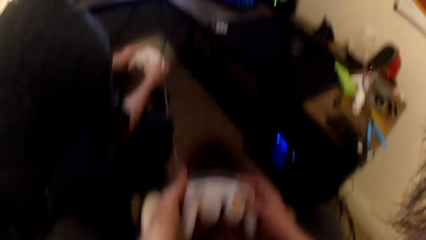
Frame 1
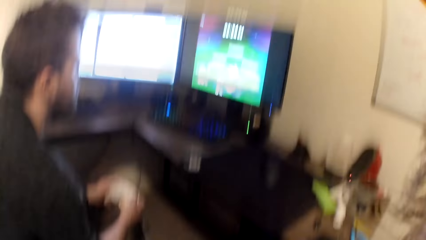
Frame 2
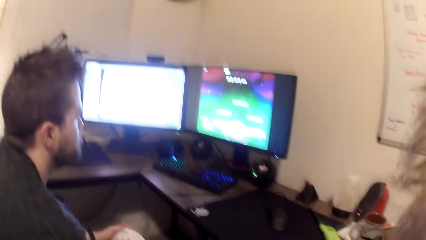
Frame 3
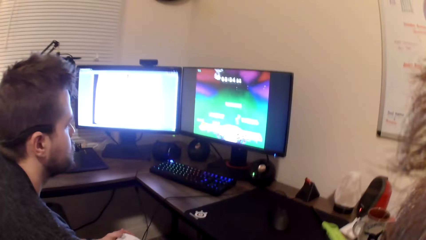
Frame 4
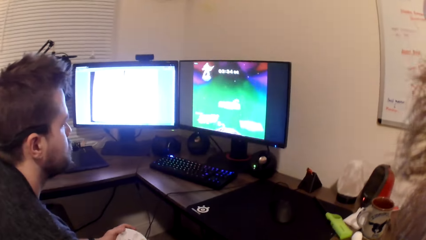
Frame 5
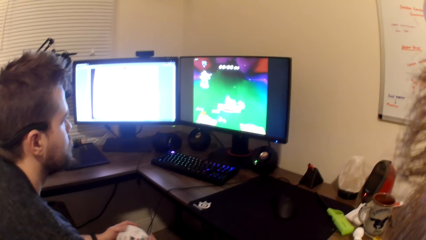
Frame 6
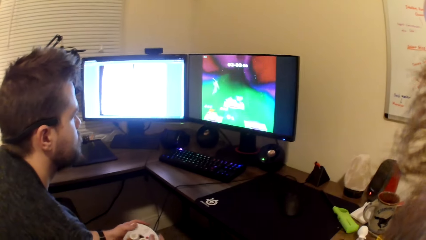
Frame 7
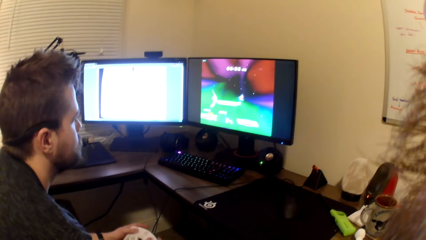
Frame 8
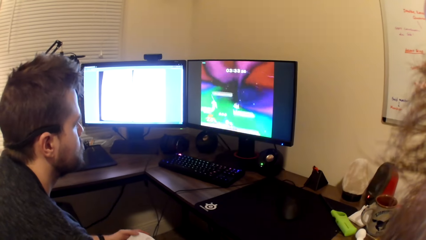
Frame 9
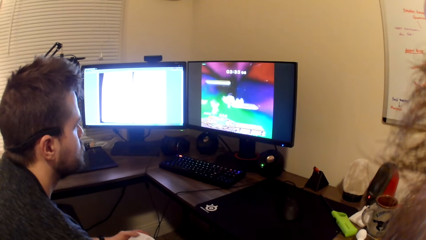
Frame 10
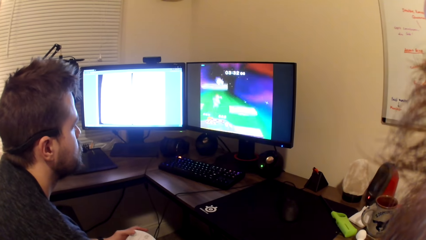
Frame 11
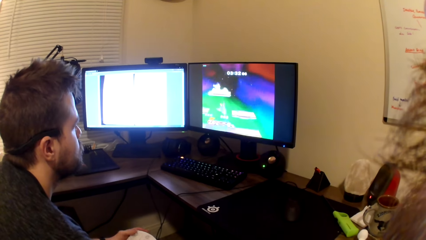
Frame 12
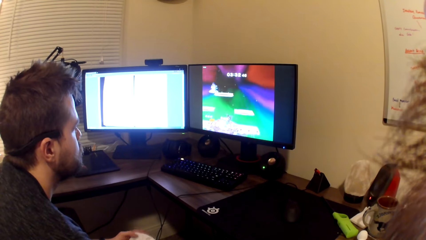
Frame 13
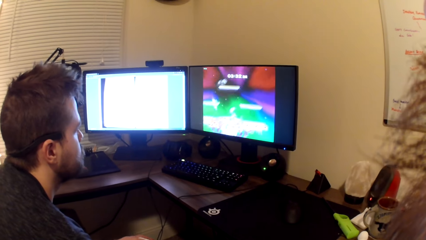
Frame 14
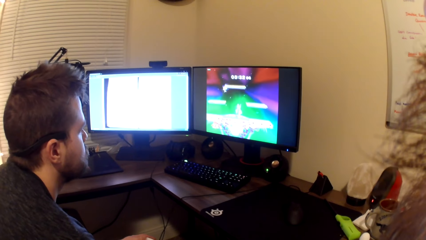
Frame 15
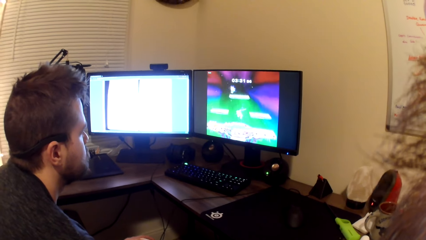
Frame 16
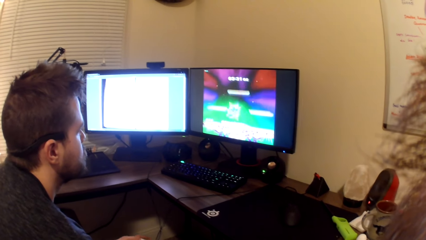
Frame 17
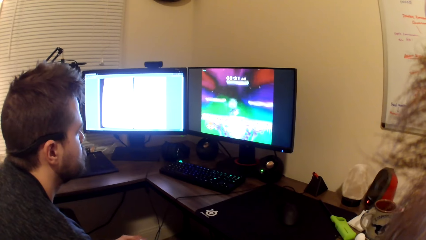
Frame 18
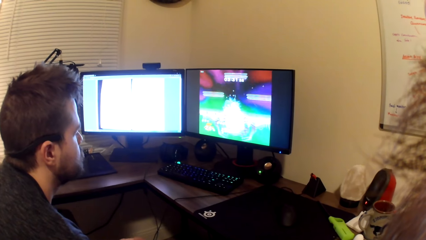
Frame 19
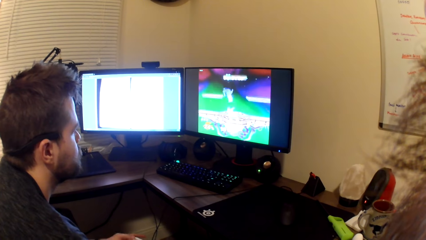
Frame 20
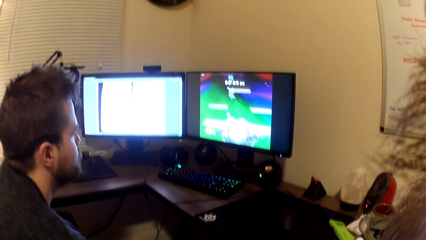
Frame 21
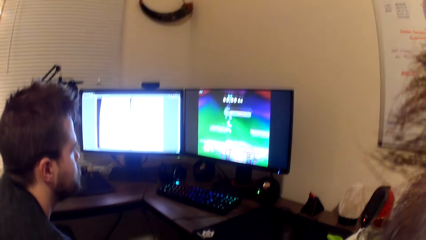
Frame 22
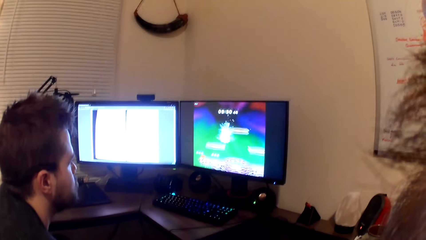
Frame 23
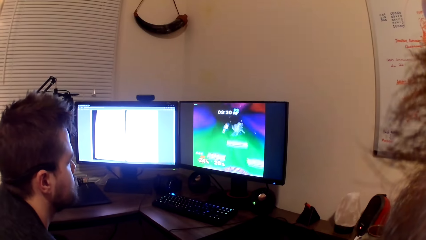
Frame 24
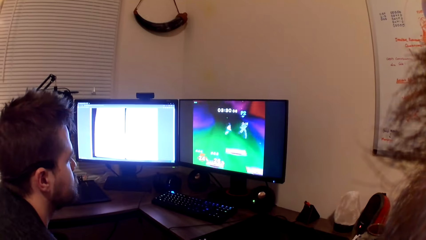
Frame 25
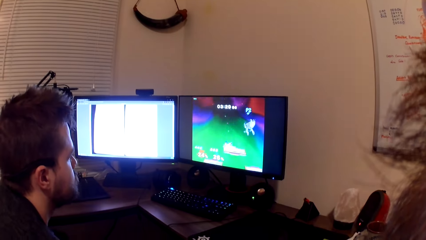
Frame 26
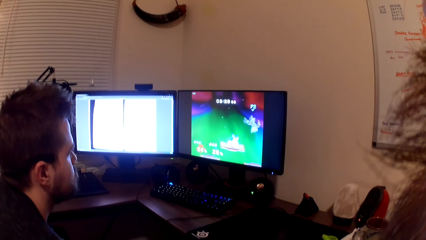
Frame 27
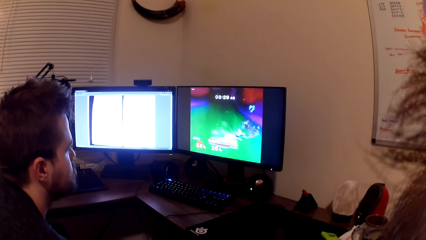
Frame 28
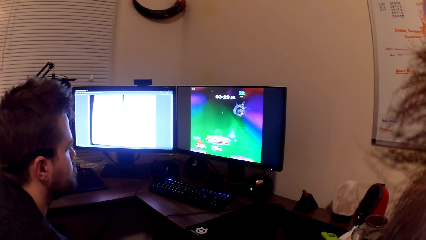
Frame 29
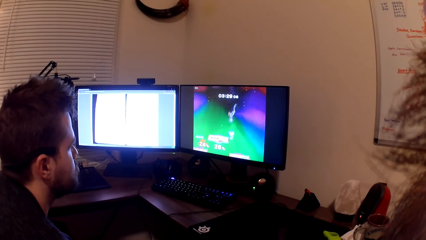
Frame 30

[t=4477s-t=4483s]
The camera wearer looks at the gamepad. They look at the computer.

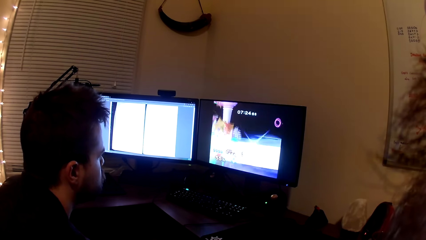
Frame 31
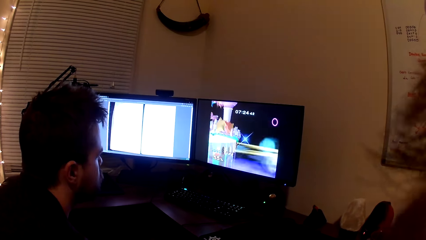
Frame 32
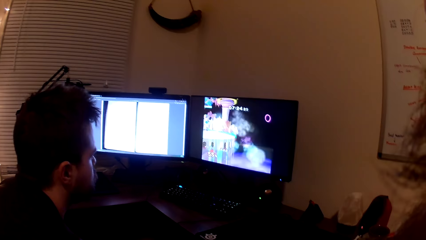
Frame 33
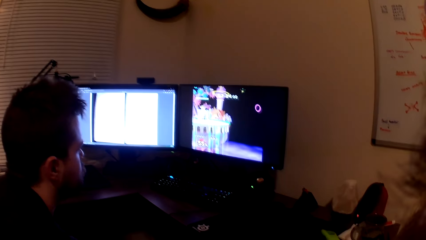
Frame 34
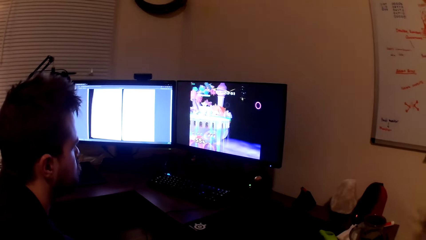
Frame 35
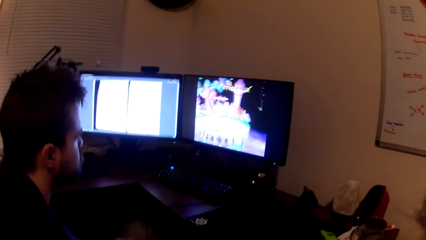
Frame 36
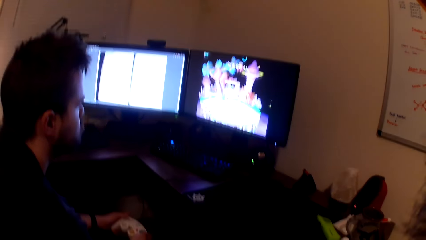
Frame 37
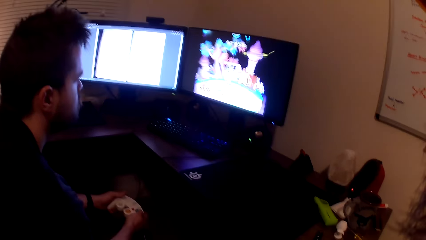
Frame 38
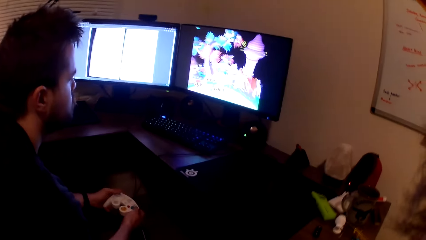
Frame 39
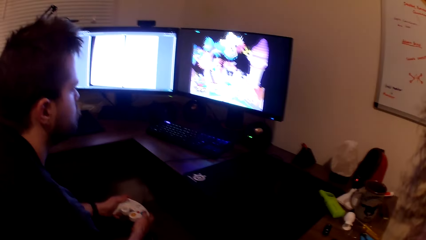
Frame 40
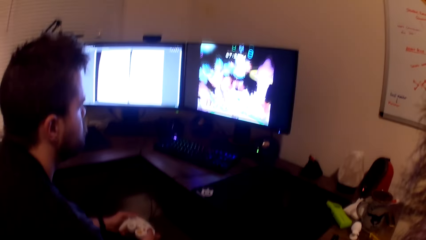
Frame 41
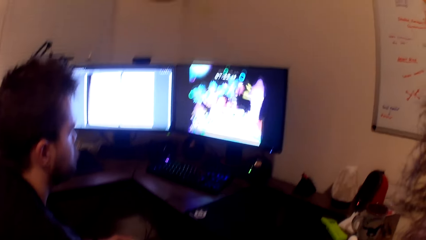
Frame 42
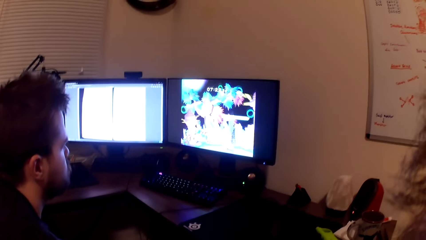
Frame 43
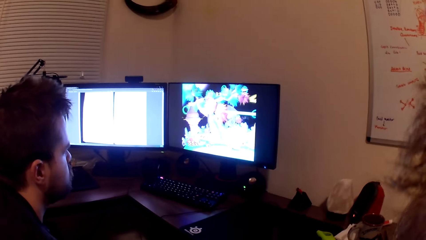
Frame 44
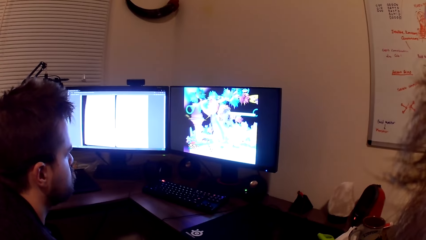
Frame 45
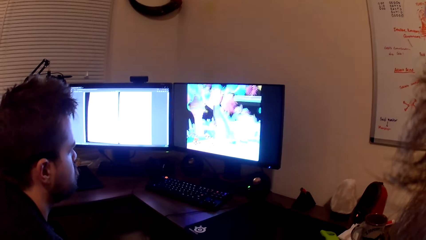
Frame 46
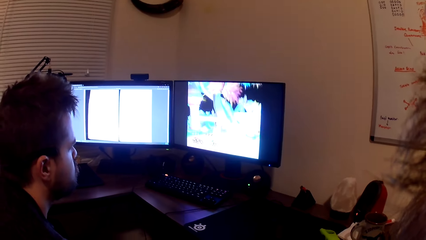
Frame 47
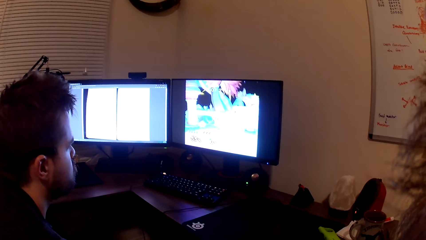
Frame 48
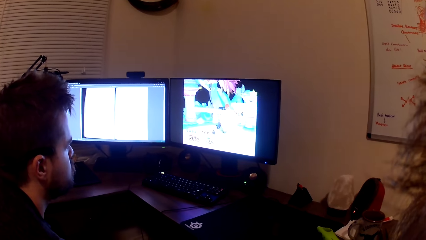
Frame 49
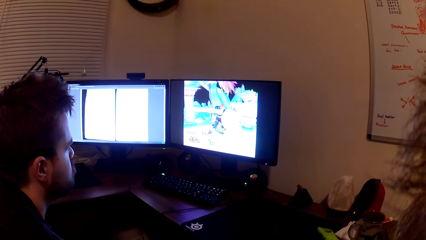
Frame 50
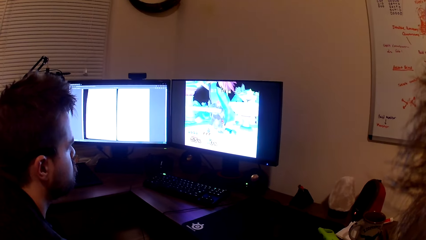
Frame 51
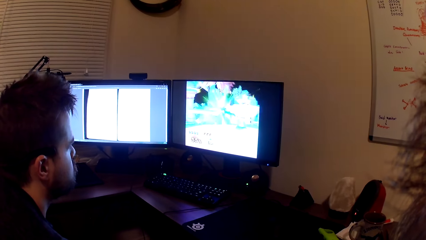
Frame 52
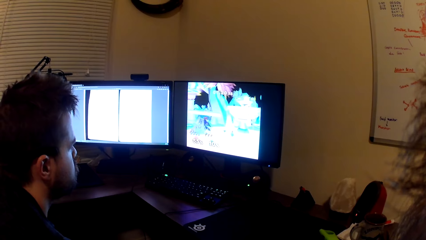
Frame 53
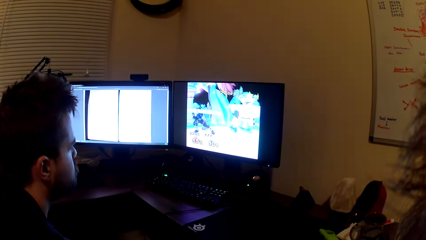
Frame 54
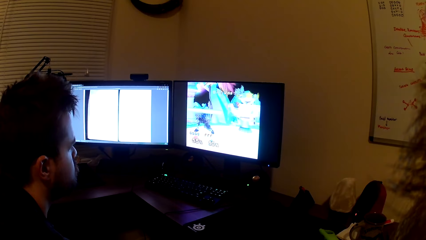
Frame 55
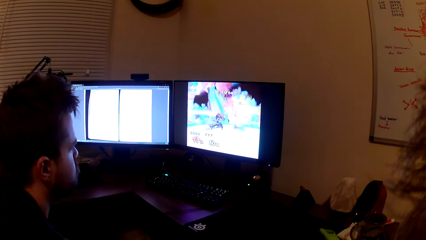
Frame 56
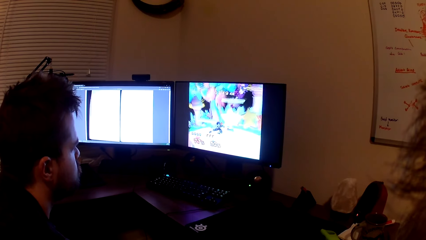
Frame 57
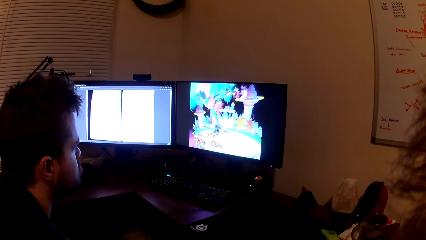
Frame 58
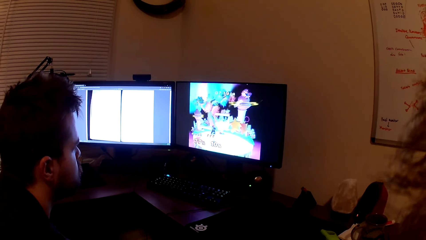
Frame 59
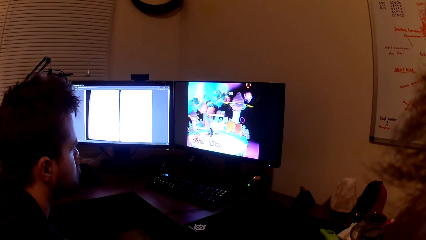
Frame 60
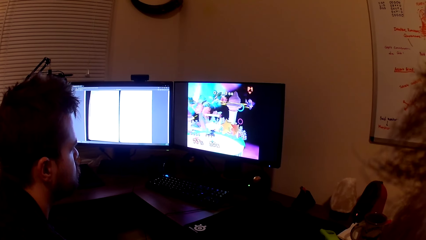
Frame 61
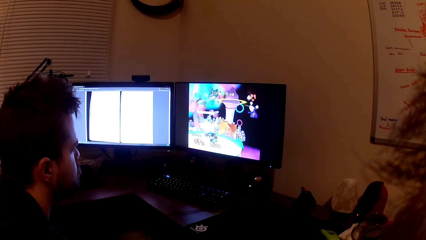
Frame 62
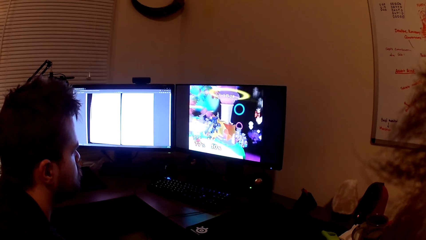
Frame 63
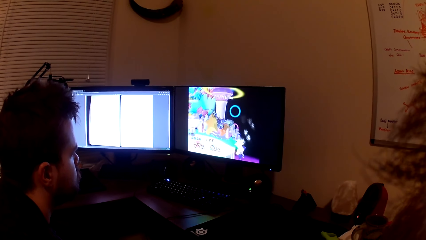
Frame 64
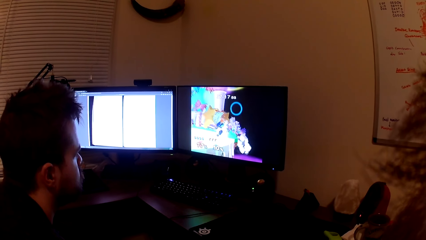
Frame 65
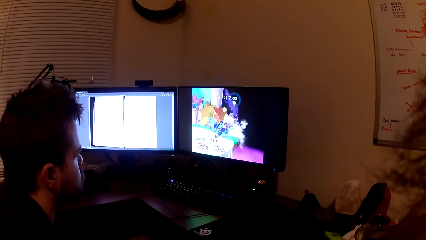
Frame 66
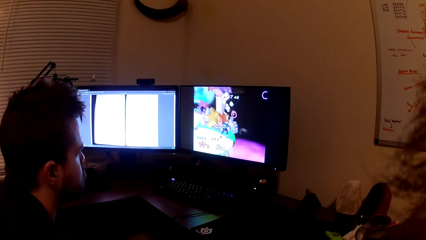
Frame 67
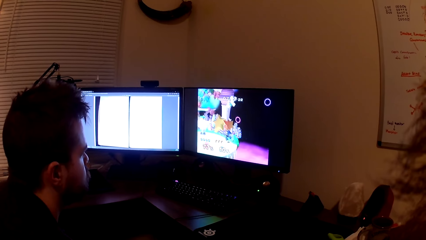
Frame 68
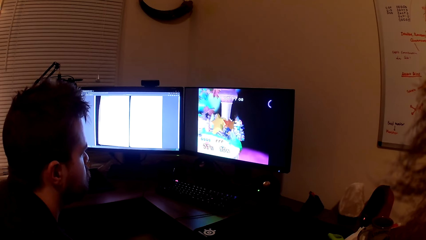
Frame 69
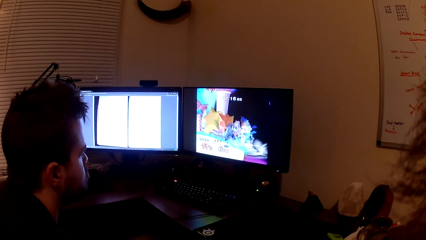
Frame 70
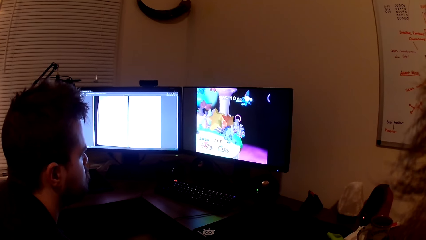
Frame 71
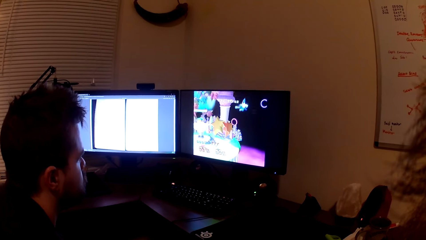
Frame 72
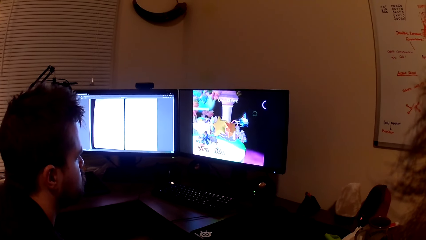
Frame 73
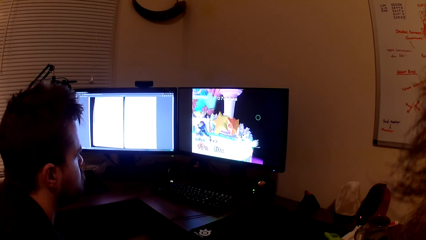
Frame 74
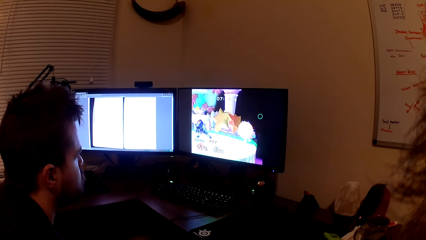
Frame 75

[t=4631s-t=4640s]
A man plays a game on the computer with a gamepad. The camera wearer looks at the computer.
